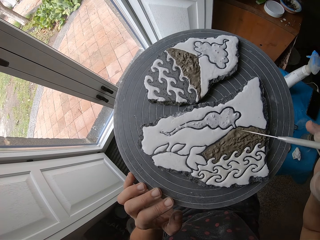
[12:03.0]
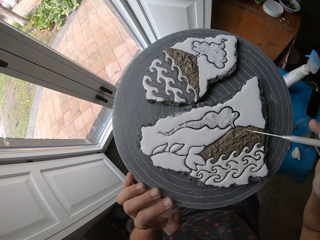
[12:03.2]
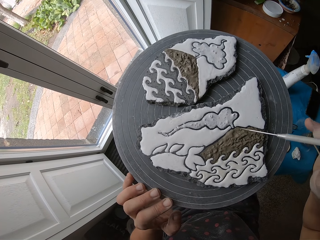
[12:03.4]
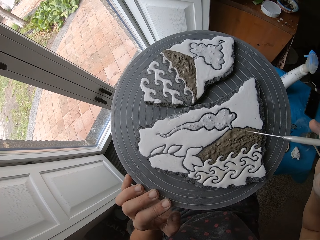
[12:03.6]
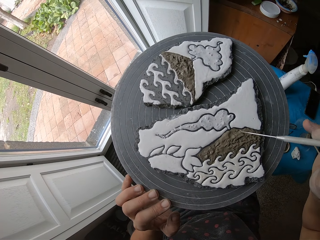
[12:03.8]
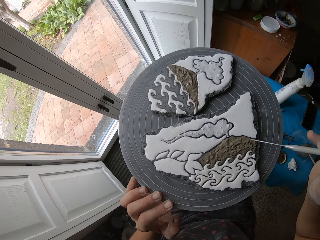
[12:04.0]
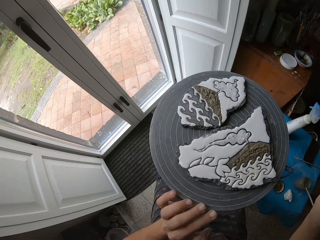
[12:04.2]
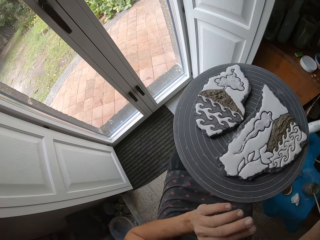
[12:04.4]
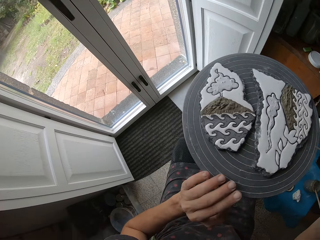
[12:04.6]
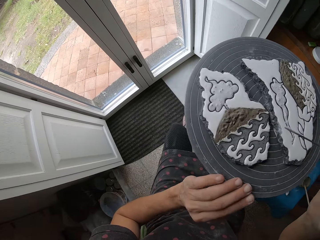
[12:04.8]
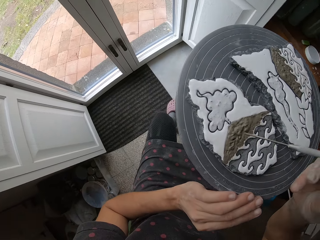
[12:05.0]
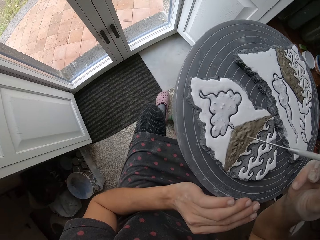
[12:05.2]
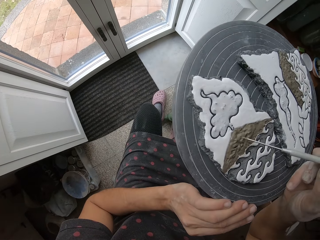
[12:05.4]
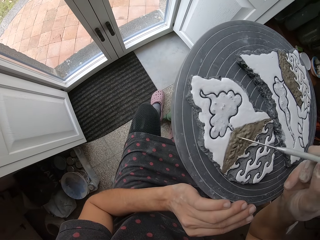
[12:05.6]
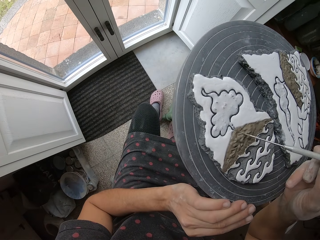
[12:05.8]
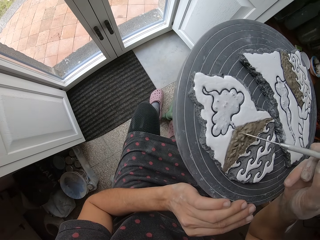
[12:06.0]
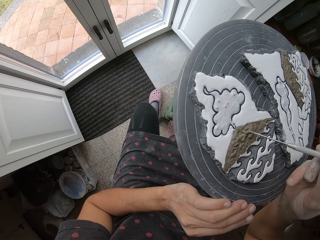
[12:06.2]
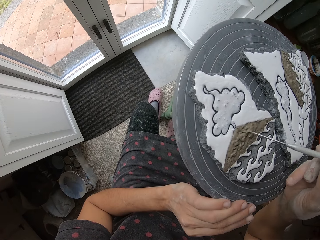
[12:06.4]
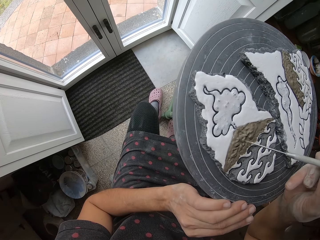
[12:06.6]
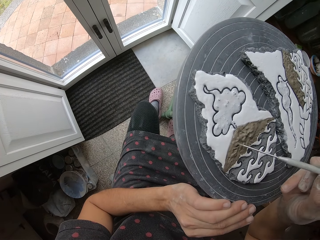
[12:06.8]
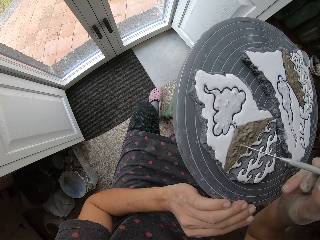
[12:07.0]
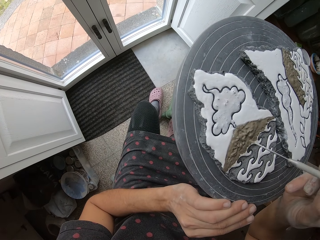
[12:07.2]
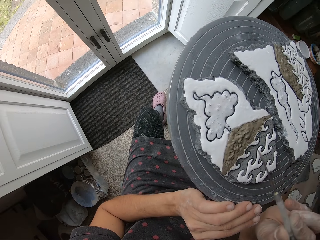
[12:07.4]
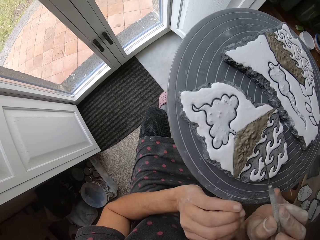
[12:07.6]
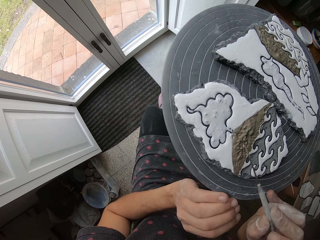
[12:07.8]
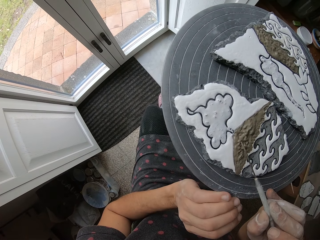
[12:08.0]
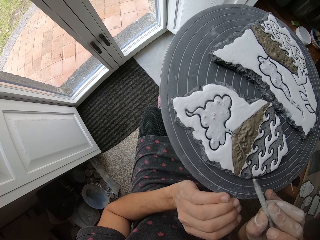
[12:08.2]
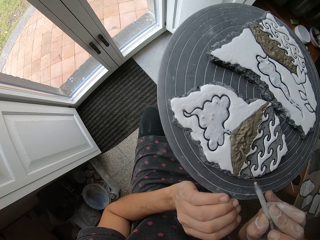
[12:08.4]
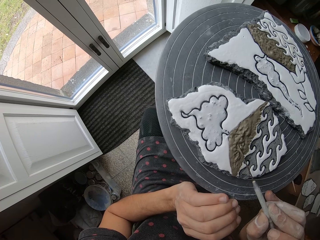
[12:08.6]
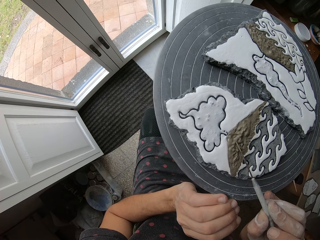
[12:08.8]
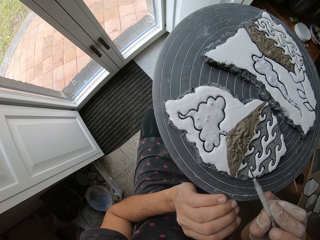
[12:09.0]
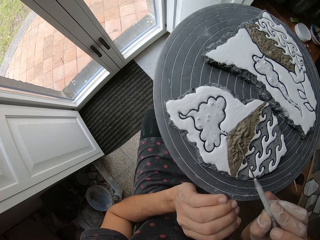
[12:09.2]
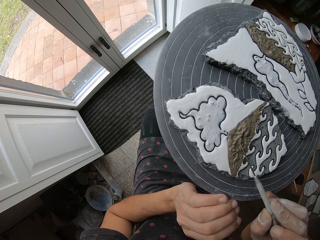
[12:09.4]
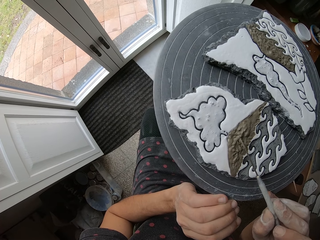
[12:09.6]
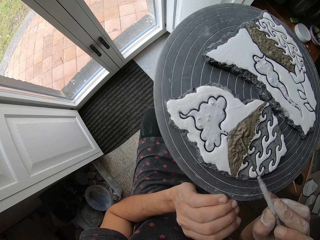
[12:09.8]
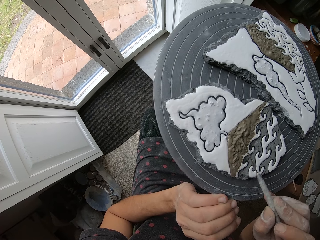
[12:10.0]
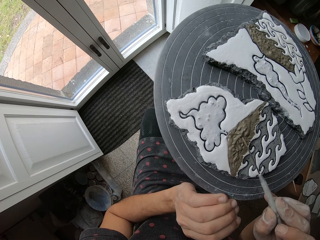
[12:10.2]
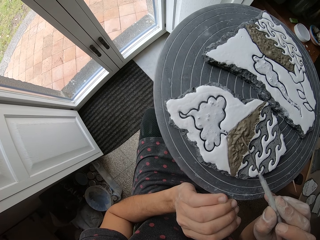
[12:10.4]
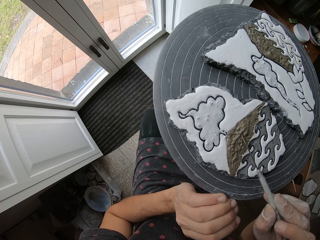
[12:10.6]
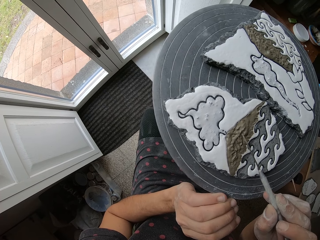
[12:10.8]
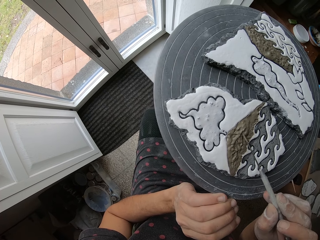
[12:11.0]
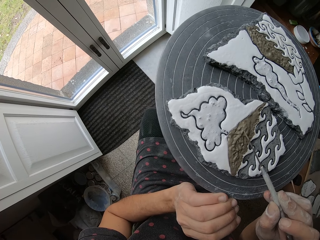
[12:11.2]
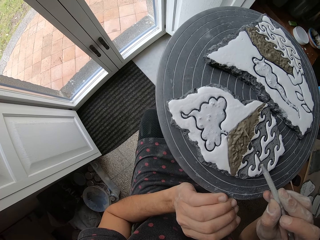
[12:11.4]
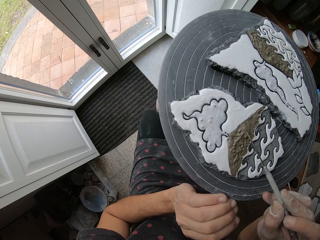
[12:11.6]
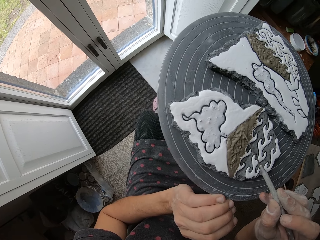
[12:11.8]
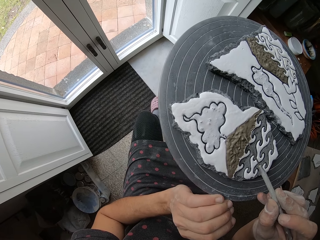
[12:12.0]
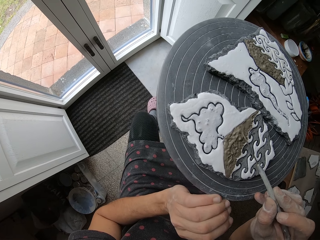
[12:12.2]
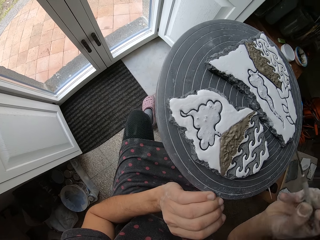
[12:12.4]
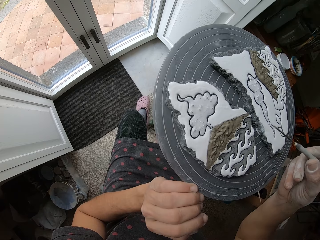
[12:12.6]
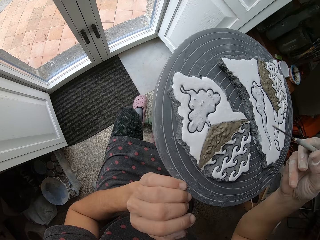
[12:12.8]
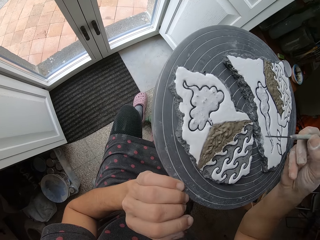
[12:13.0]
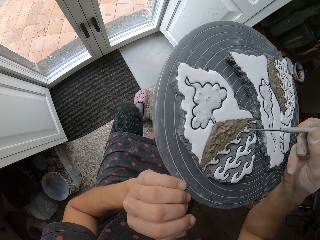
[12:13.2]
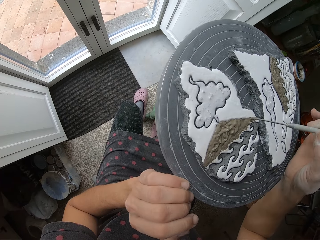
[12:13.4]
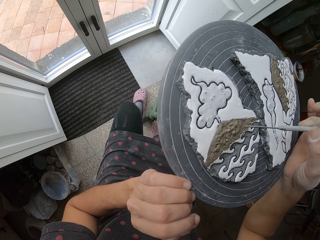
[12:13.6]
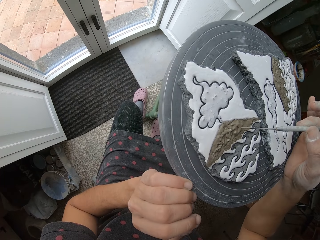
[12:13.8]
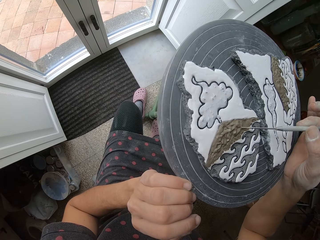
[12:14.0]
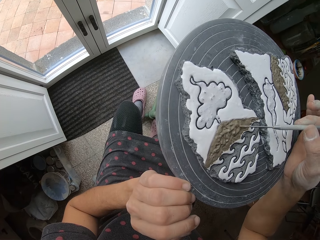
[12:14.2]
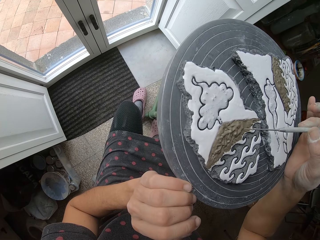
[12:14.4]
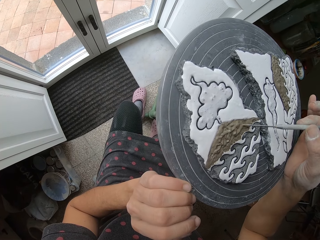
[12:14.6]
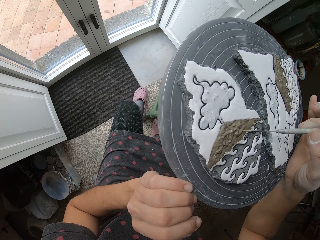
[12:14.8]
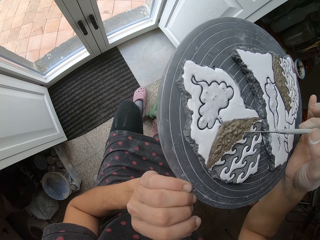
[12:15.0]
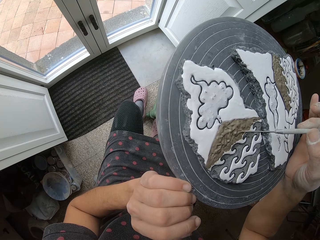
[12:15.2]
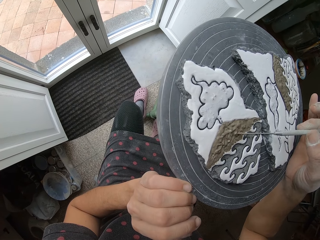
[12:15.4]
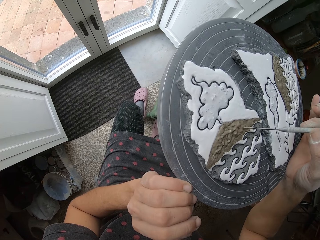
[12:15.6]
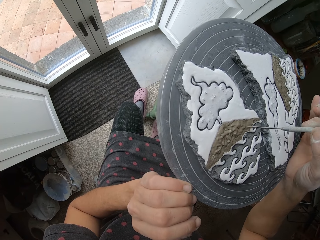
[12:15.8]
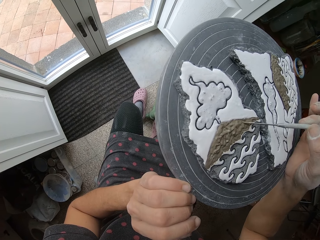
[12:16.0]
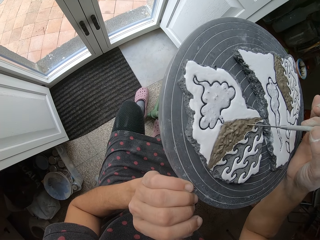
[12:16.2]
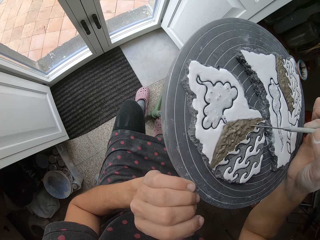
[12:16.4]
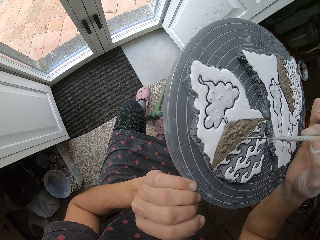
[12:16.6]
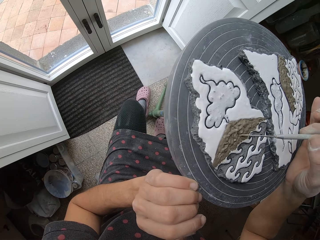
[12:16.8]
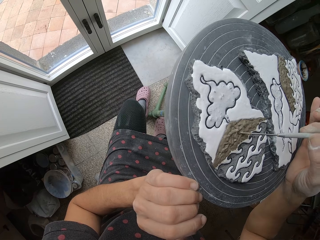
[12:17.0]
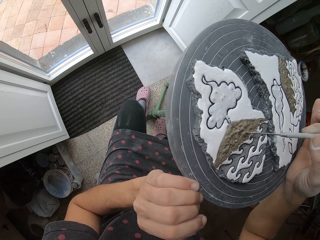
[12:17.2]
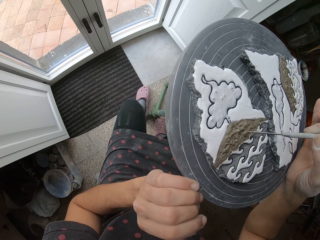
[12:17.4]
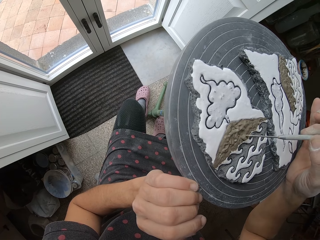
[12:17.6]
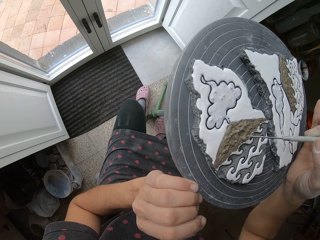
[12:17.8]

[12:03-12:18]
The camera wearer spins the carving stand. He applies the paint in the art with his right hand. He models the carving. He stops for a while. He applies the paint in the art with his right hand.

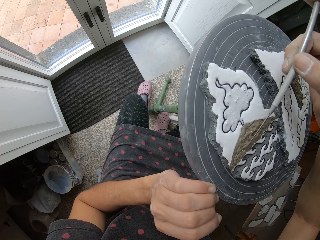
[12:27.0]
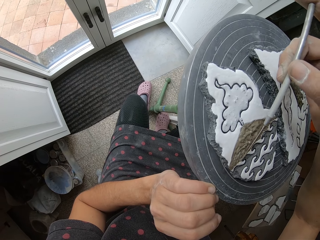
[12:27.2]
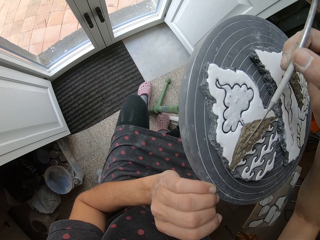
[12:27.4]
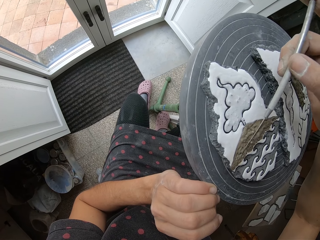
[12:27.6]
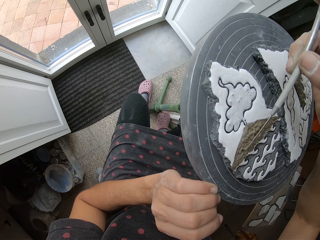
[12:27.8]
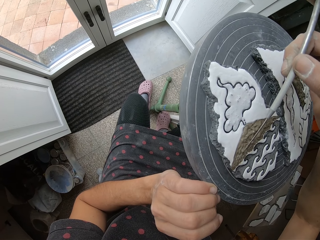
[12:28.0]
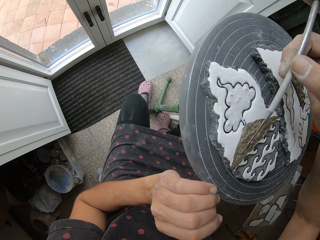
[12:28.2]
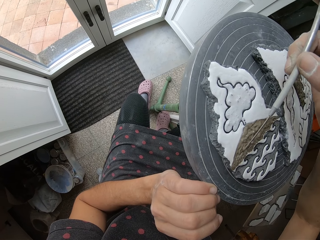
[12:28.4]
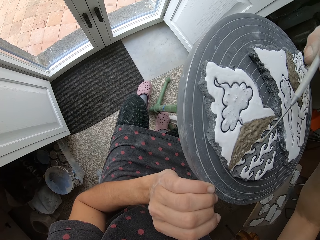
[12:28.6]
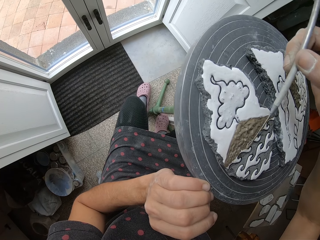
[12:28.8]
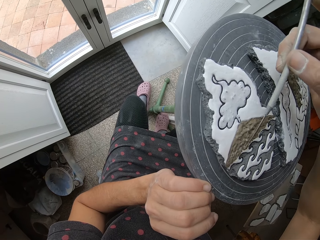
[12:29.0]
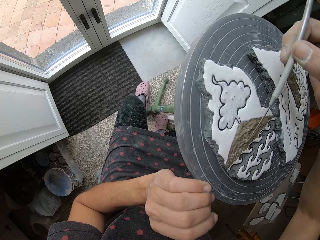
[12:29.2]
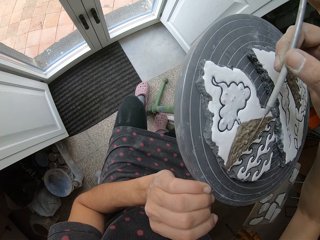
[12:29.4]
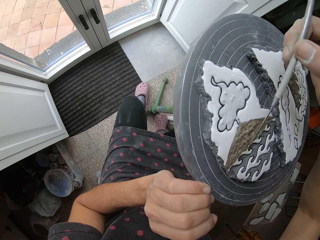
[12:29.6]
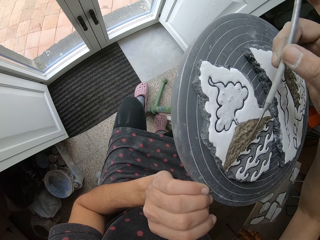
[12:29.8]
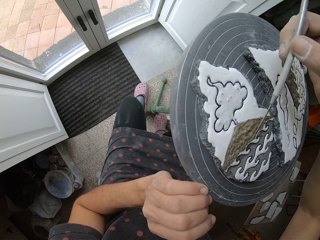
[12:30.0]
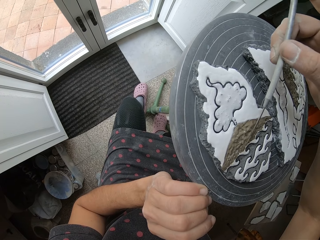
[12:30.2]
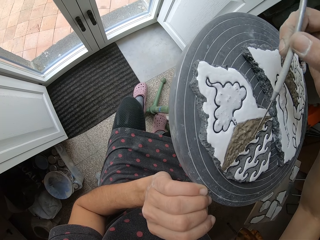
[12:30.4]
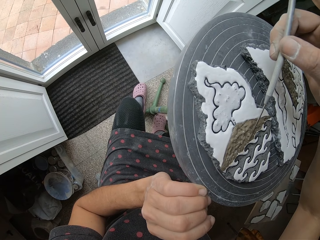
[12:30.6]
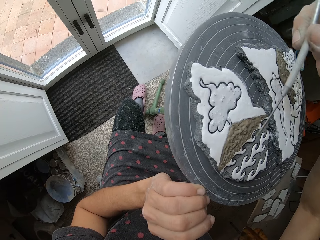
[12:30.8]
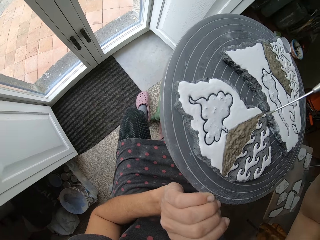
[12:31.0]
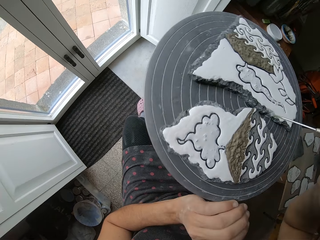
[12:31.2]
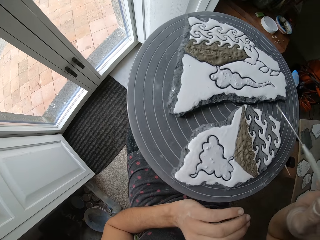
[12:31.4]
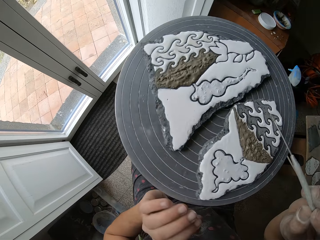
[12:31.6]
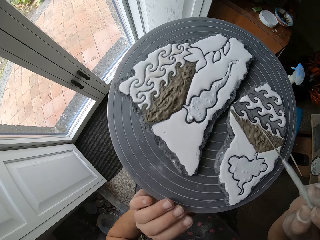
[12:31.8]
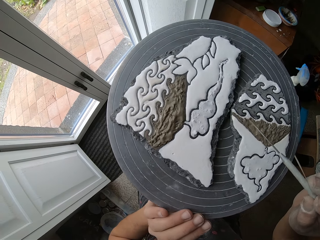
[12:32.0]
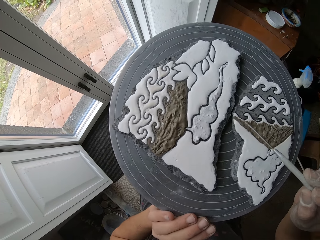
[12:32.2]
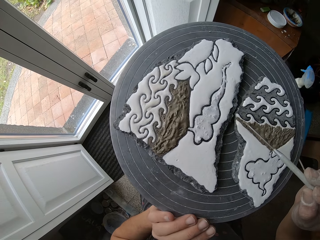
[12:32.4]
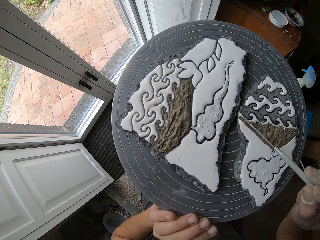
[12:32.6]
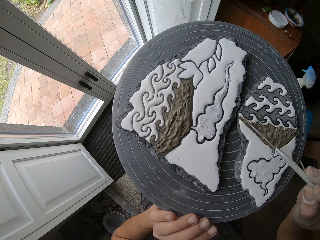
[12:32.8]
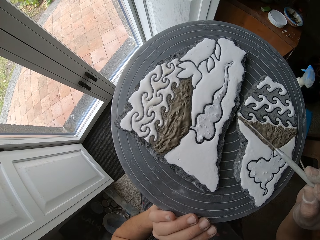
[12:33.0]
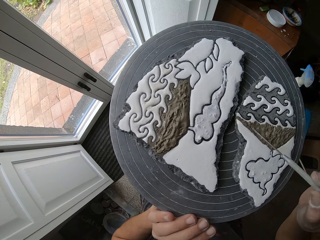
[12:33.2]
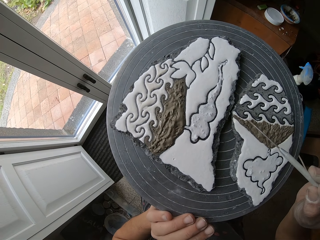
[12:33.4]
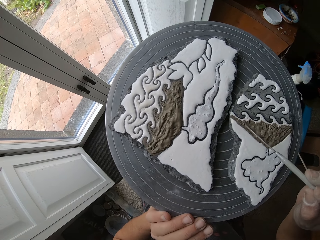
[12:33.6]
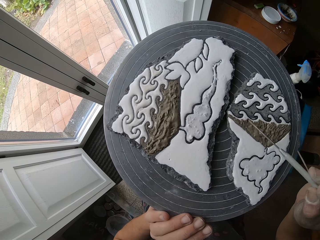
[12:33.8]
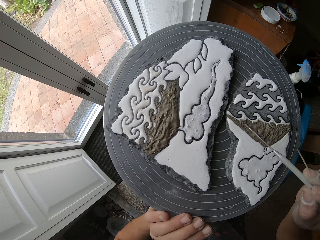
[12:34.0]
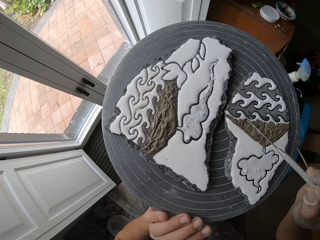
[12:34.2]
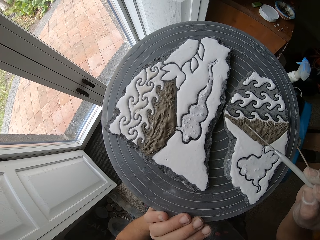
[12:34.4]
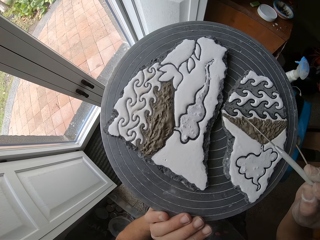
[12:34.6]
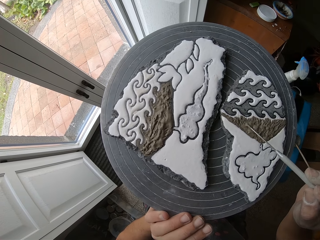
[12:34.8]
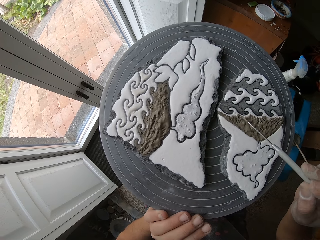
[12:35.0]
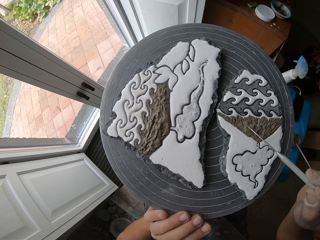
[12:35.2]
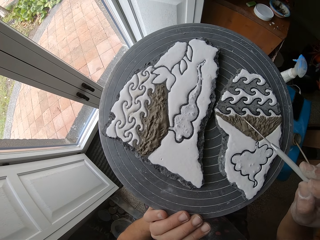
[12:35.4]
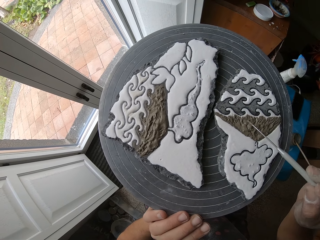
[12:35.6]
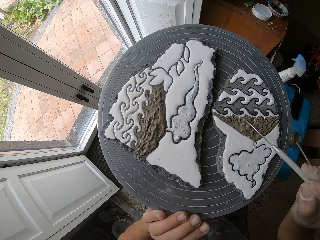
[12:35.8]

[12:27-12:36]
The camera wearer spins the carving stand. He applies the paint in the art with his right hand. He models the carving.
